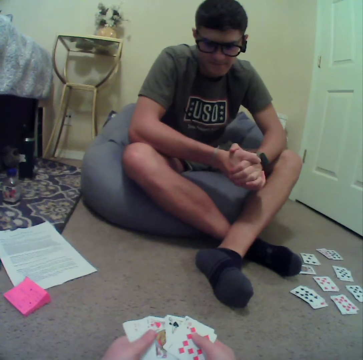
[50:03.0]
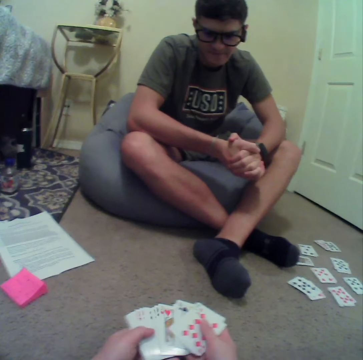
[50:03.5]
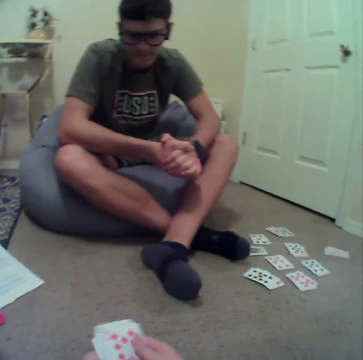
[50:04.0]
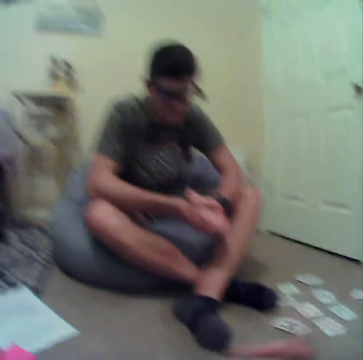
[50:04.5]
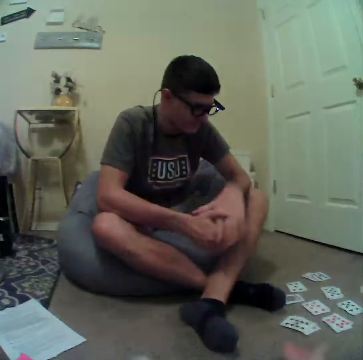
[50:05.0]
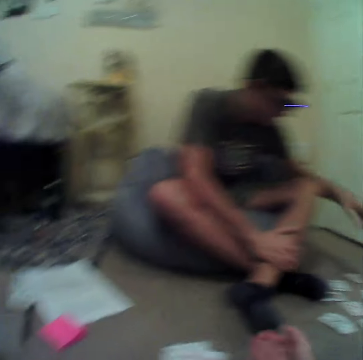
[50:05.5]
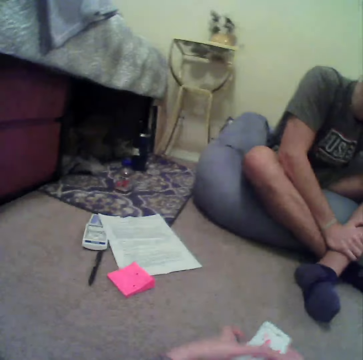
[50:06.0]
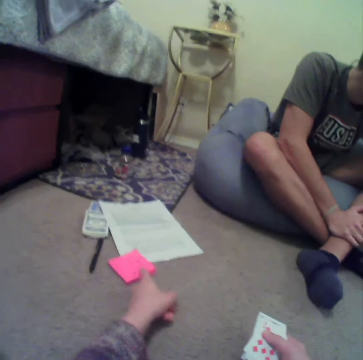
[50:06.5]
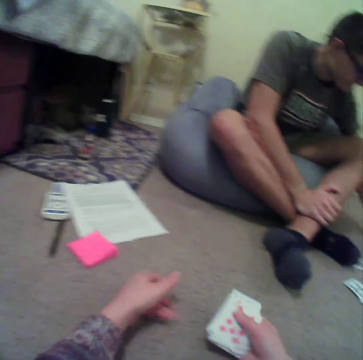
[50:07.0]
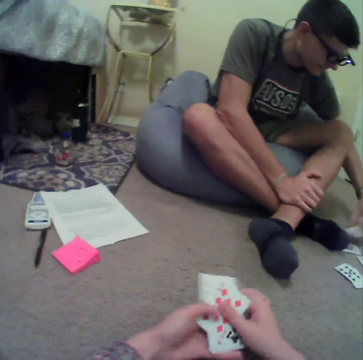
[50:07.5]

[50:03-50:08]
The camera wearer shuffles rummy cards in the room. They drop a card on the floor. They touch a sticky note pad on the floor.

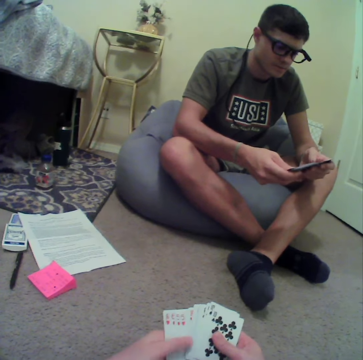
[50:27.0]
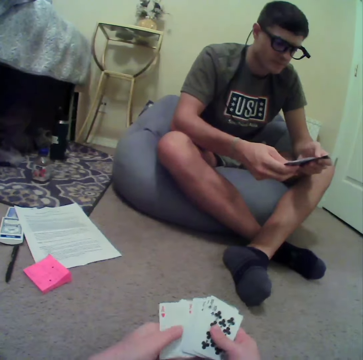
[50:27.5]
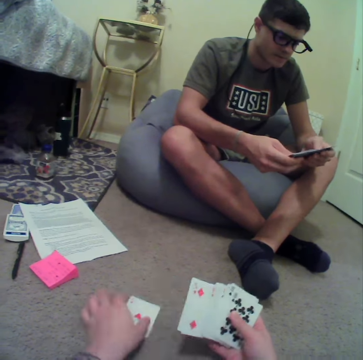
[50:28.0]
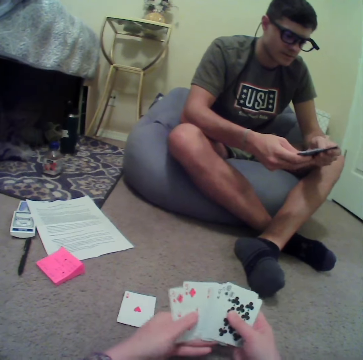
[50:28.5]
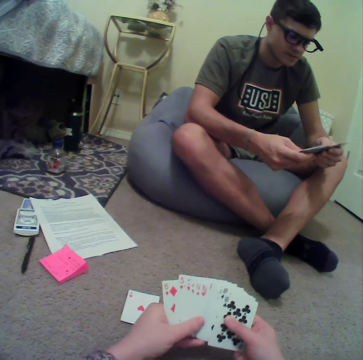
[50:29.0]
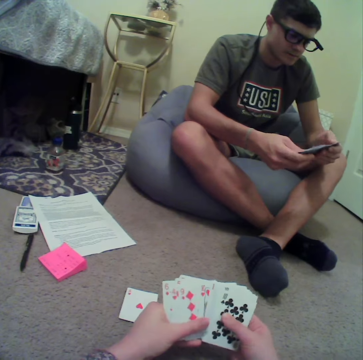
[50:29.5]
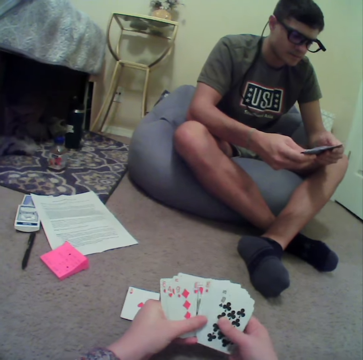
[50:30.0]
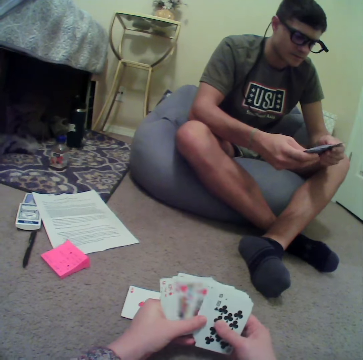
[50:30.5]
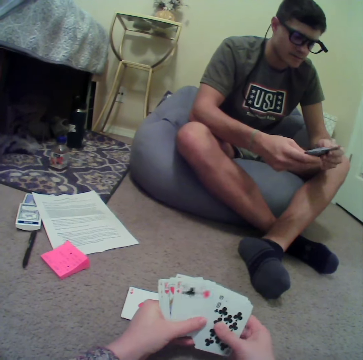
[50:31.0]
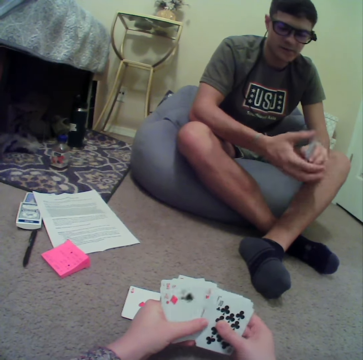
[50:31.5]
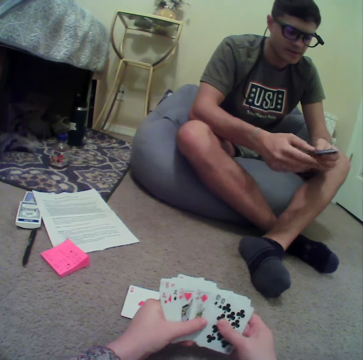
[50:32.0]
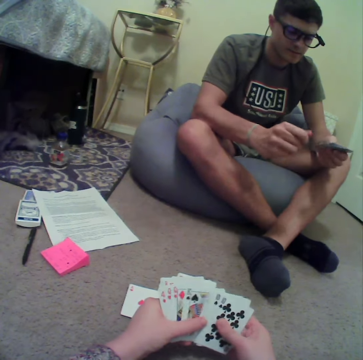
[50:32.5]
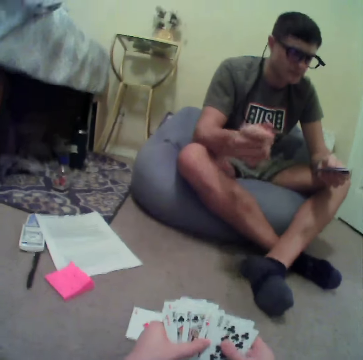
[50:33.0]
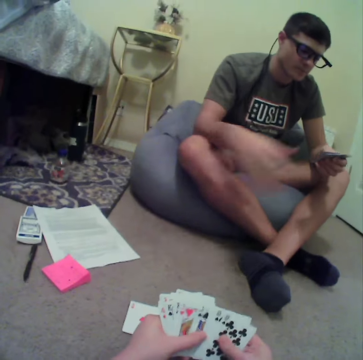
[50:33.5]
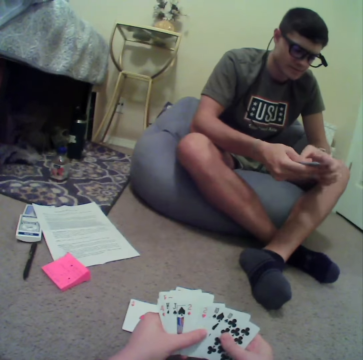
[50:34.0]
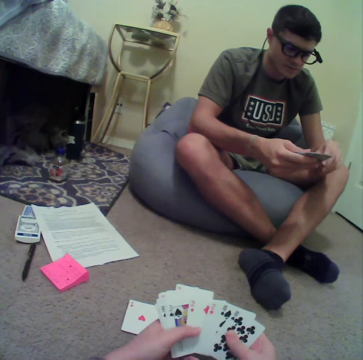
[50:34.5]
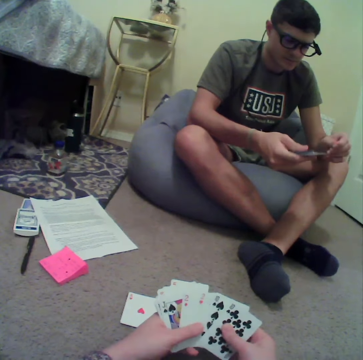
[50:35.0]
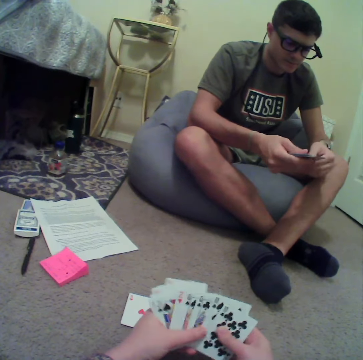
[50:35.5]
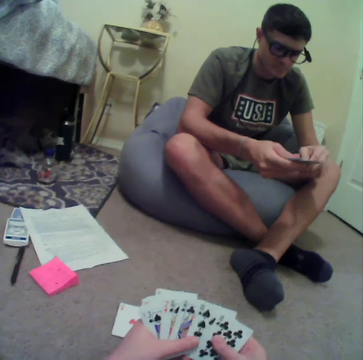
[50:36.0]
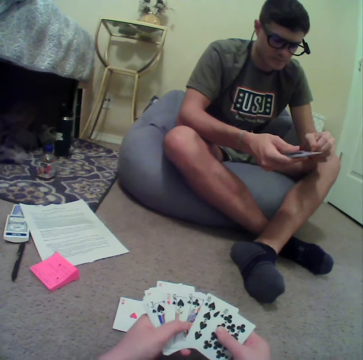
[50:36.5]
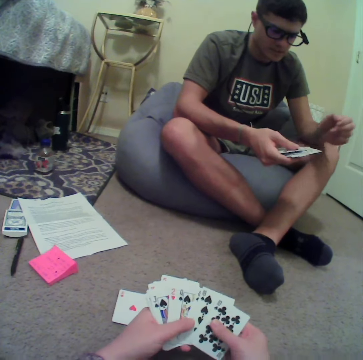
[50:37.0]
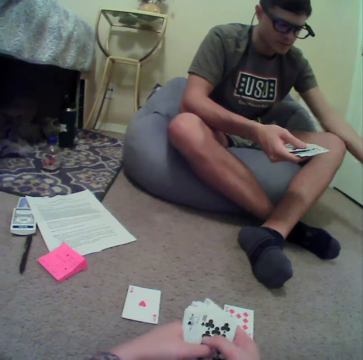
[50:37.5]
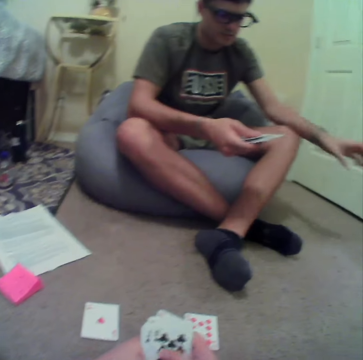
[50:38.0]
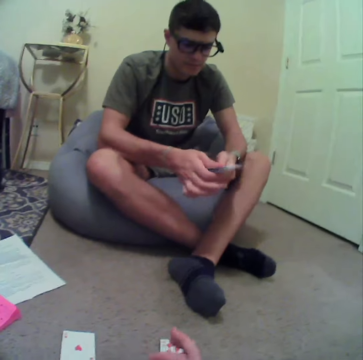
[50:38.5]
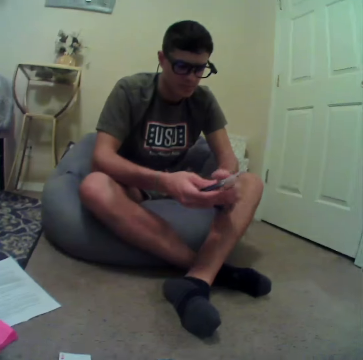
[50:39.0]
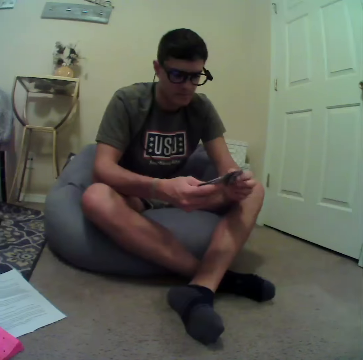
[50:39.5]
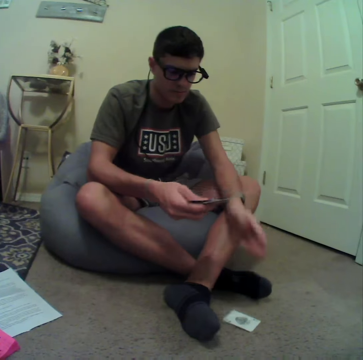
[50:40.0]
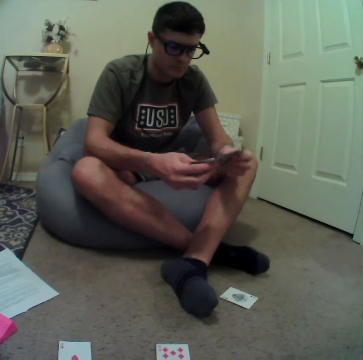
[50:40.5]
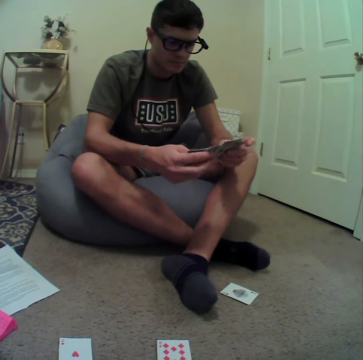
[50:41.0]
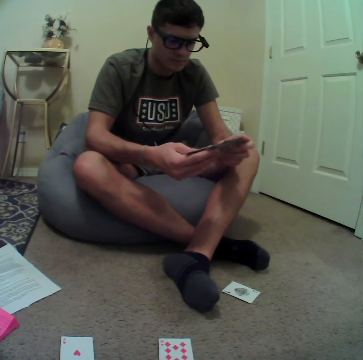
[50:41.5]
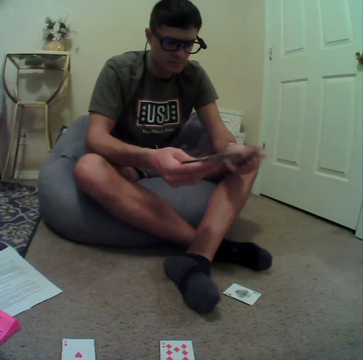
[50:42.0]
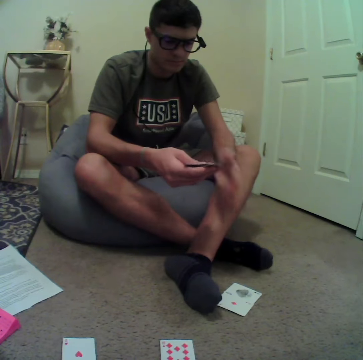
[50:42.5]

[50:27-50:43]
The camera wearer plays a rummy card game in the room. They shuffle rummy cards in the room. A person pulls dirt from the cards. The camera wearer drops the dirt on the floor. The person pulls dirt from the cards. The camera wearer drops the dirt on the floor. The person drops cards on the floor. The person plays rummy cards in the room.

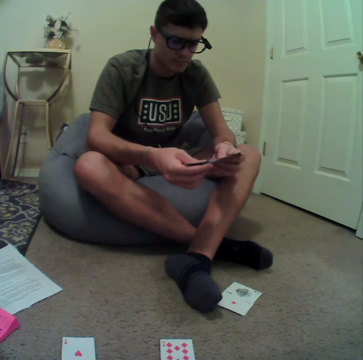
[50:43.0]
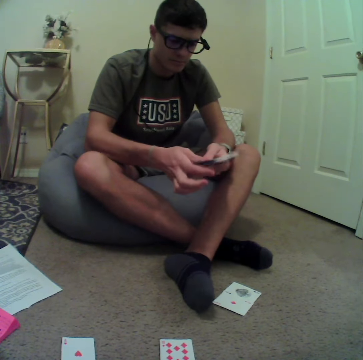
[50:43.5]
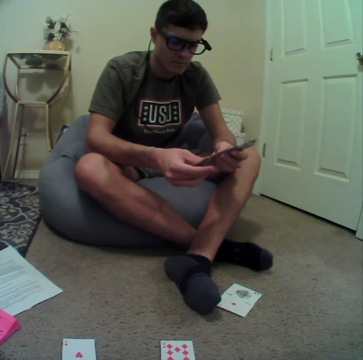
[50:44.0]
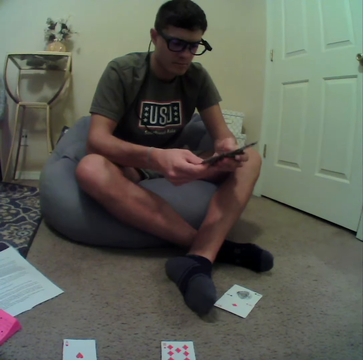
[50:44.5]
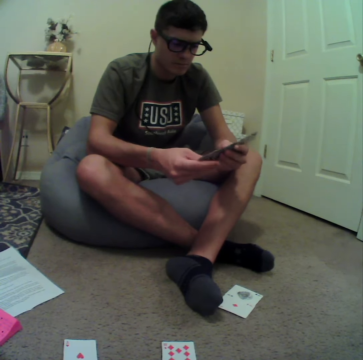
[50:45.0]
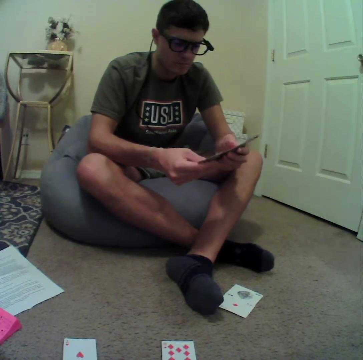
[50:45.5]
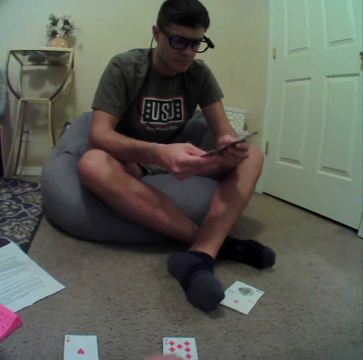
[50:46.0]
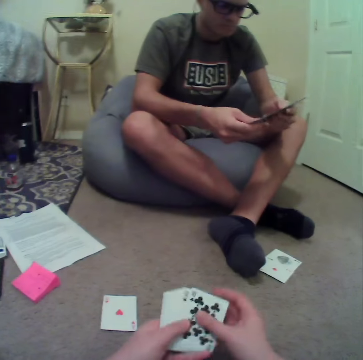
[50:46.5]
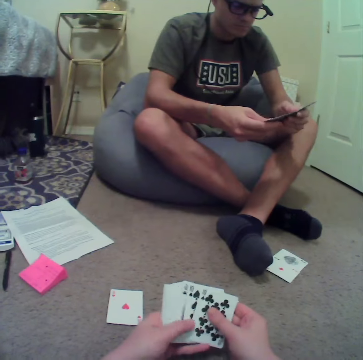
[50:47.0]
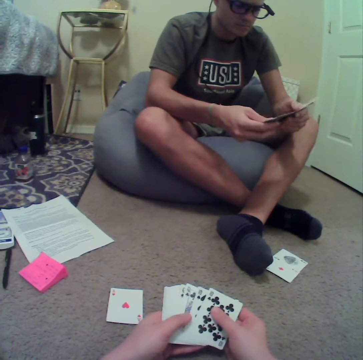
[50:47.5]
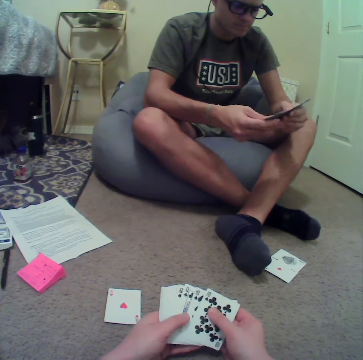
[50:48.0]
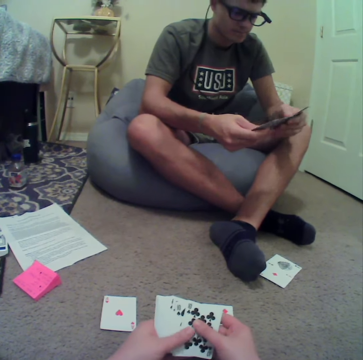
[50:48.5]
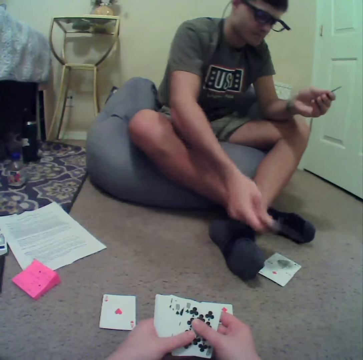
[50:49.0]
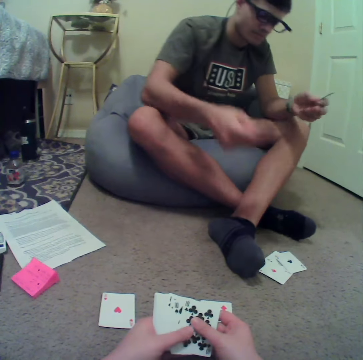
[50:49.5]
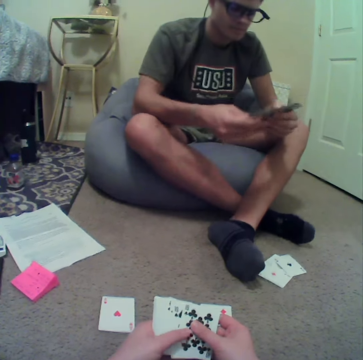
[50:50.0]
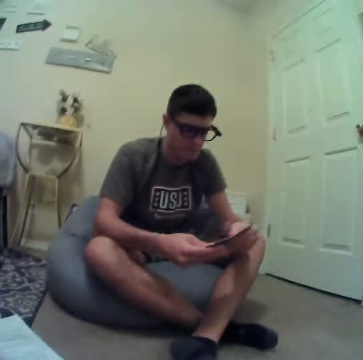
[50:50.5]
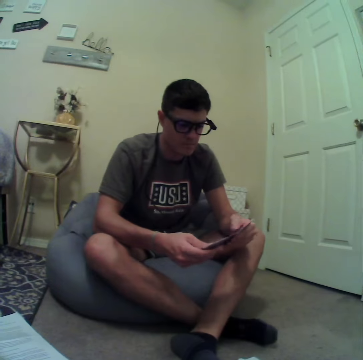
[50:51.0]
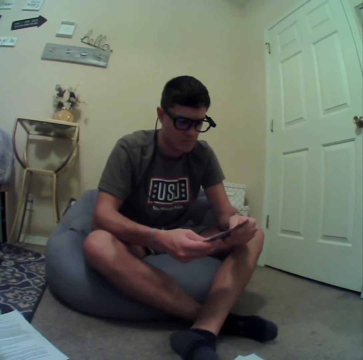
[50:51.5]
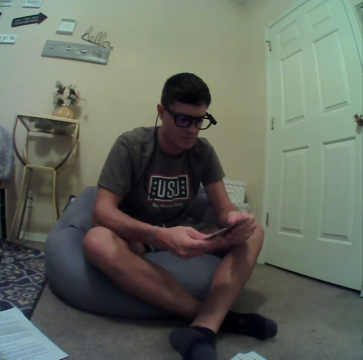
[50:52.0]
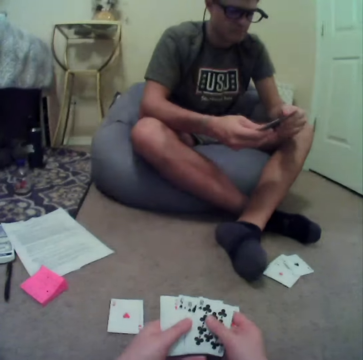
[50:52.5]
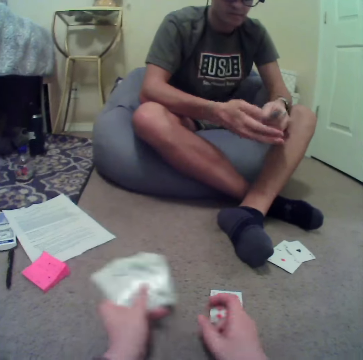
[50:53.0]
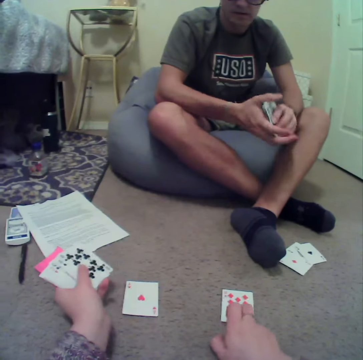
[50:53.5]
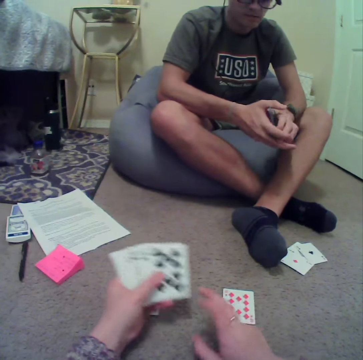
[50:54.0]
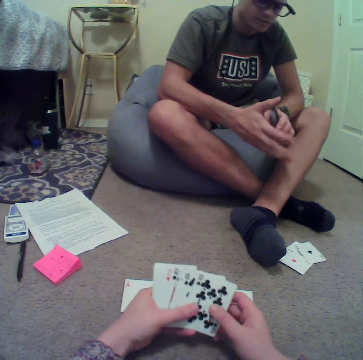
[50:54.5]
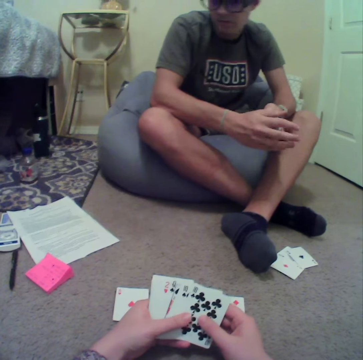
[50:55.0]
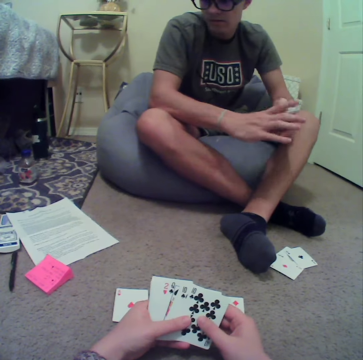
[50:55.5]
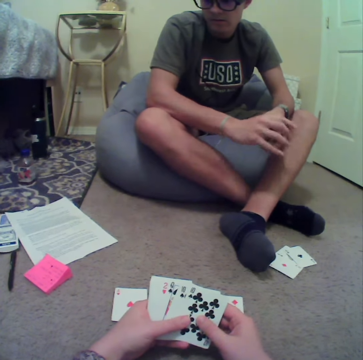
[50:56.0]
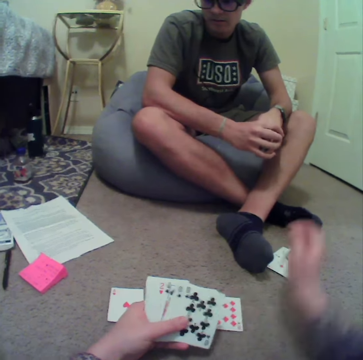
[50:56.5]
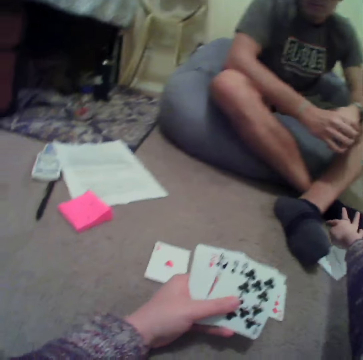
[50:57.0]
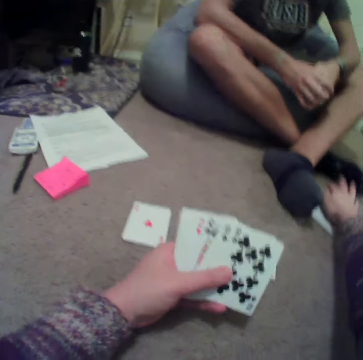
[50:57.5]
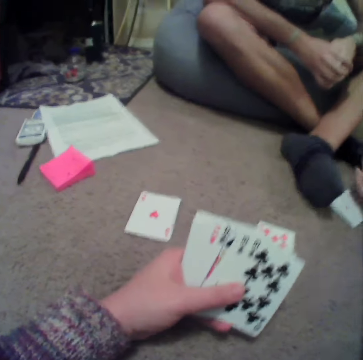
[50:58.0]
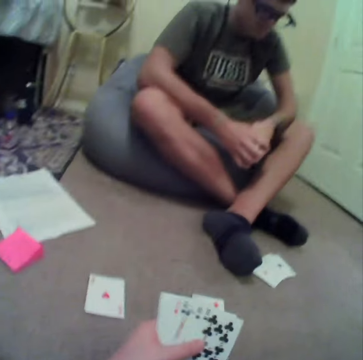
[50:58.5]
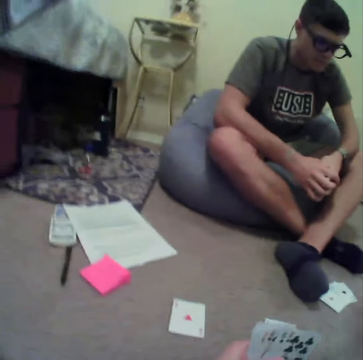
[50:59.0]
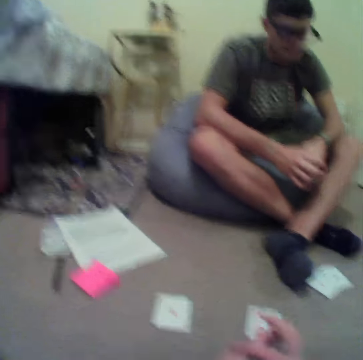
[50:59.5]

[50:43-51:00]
A person looks at the cards. The person shuffles the rummy cards in the room. The camera wearer looks at the cards. The person drops a card on the floor. The person plays the rummy cards in the room. The person shuffles the rummy cards in the room. The camera wearer interacts with the person.
